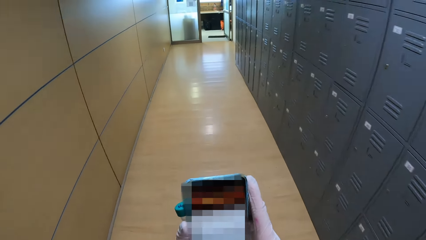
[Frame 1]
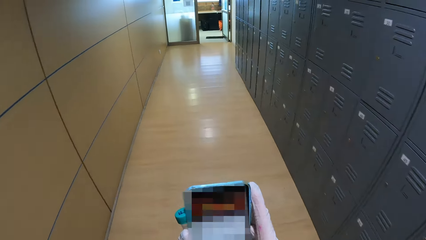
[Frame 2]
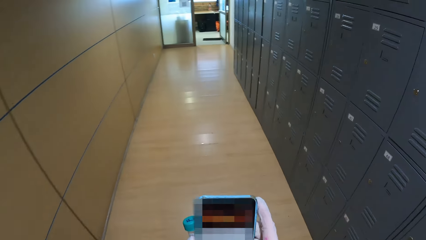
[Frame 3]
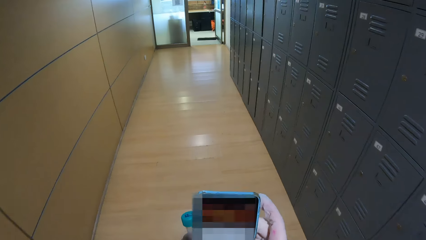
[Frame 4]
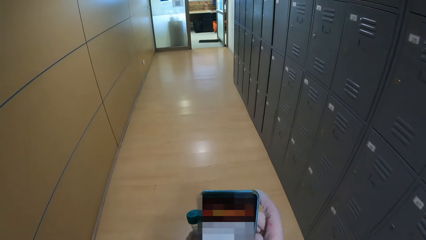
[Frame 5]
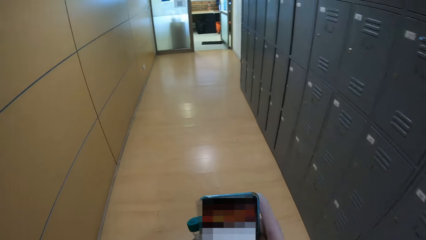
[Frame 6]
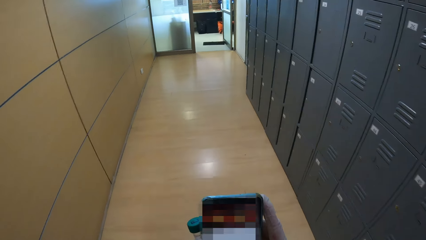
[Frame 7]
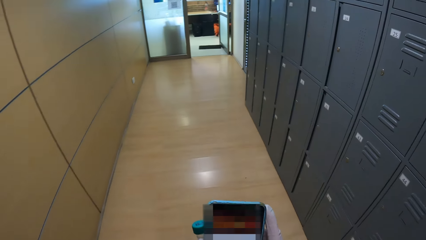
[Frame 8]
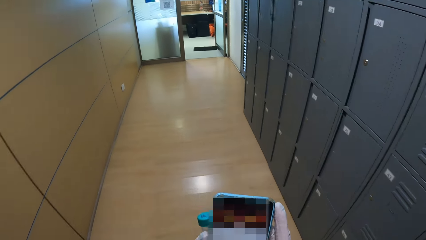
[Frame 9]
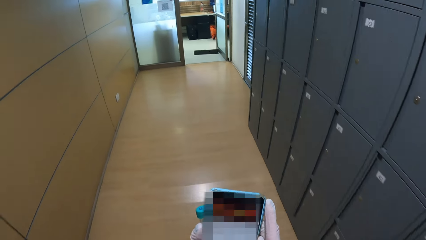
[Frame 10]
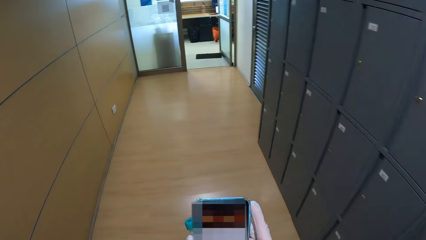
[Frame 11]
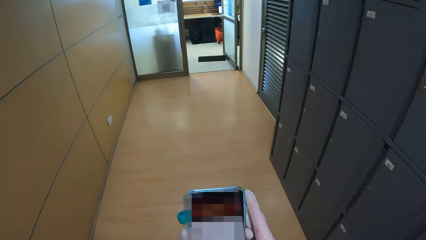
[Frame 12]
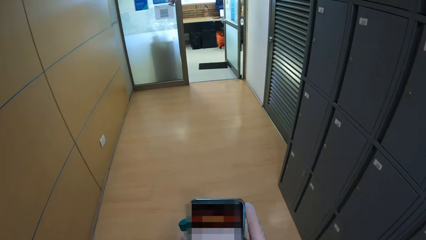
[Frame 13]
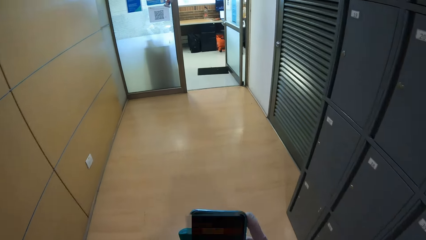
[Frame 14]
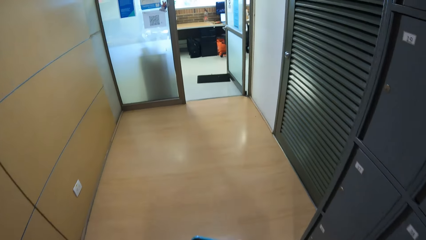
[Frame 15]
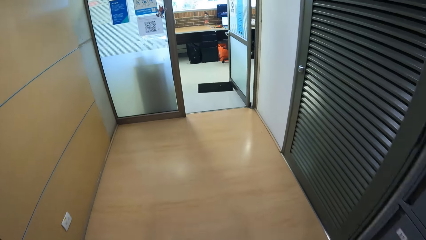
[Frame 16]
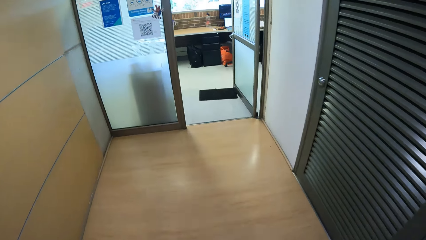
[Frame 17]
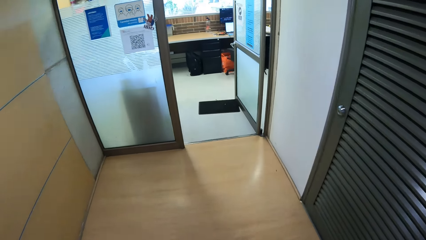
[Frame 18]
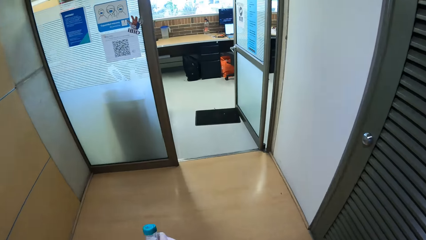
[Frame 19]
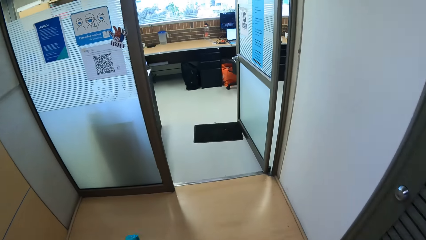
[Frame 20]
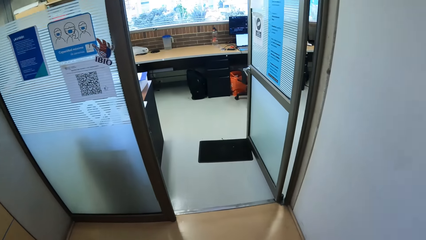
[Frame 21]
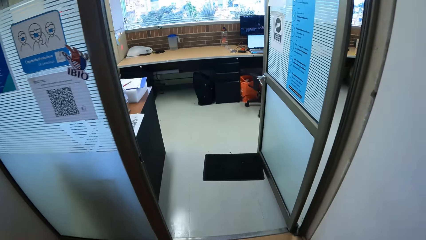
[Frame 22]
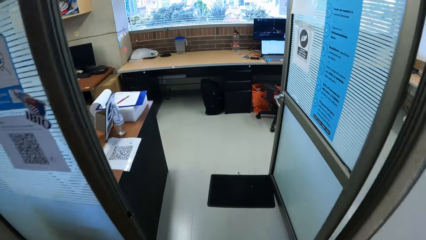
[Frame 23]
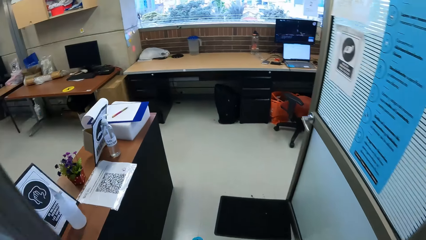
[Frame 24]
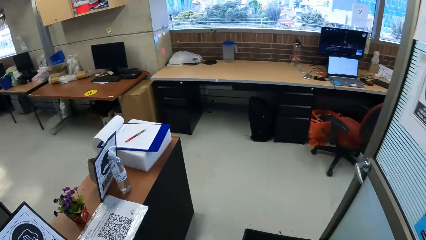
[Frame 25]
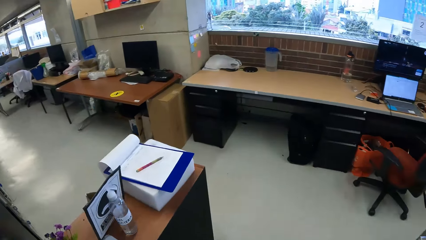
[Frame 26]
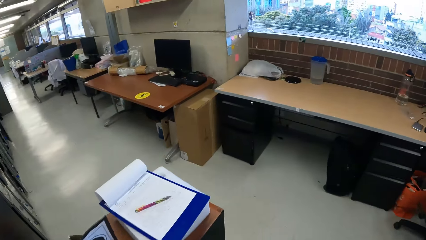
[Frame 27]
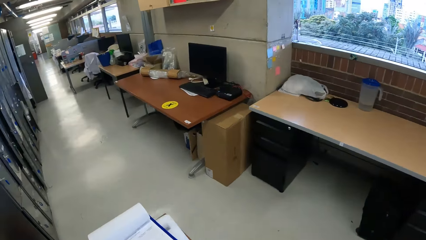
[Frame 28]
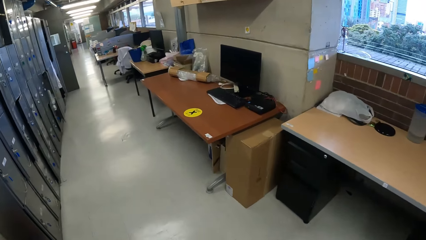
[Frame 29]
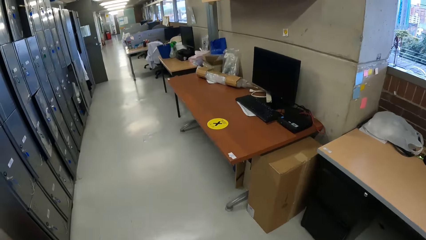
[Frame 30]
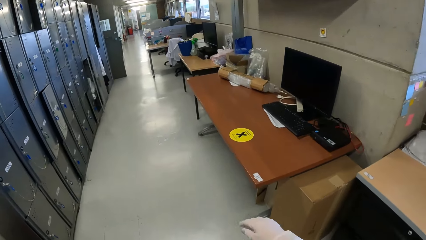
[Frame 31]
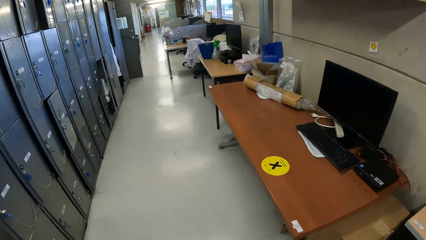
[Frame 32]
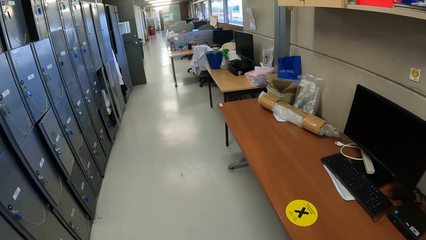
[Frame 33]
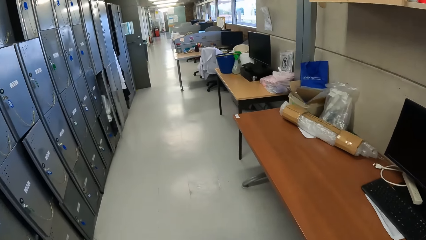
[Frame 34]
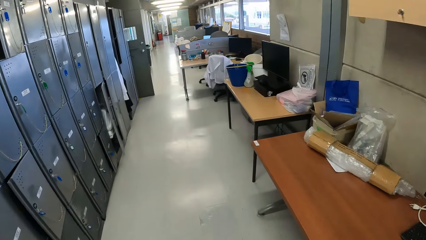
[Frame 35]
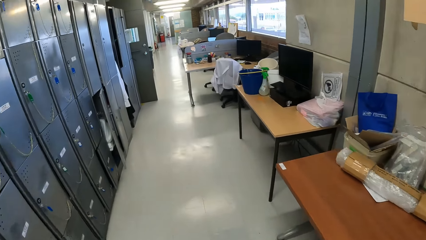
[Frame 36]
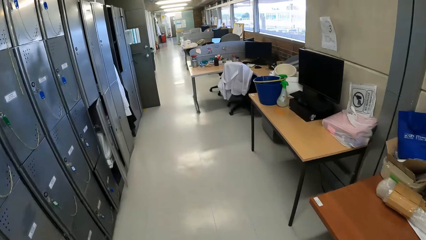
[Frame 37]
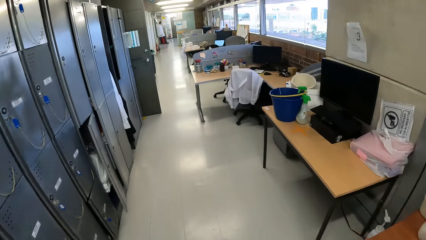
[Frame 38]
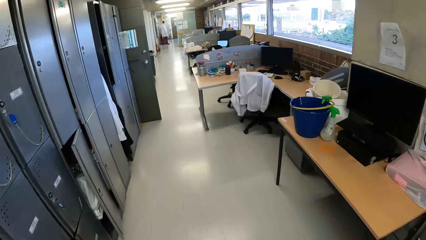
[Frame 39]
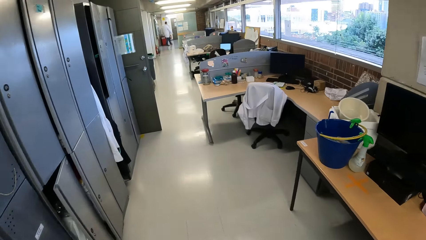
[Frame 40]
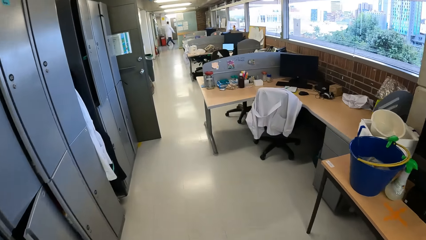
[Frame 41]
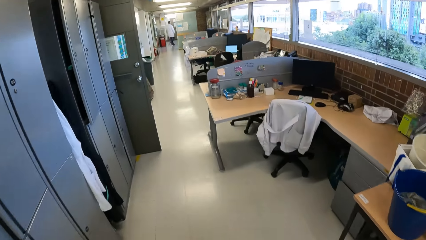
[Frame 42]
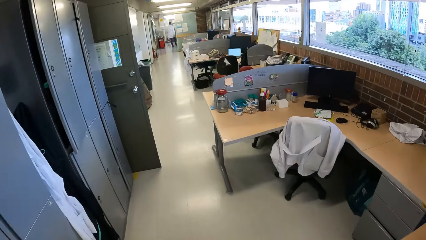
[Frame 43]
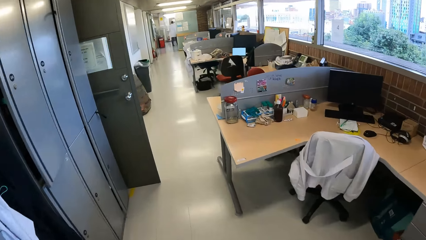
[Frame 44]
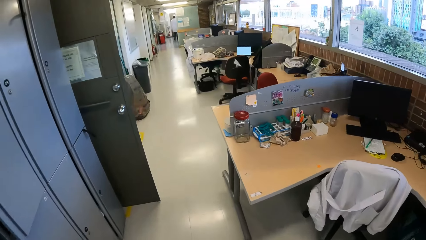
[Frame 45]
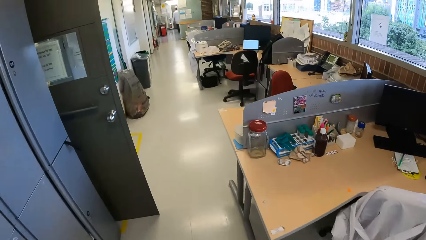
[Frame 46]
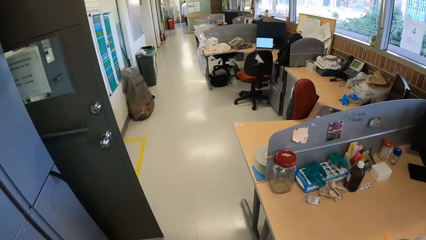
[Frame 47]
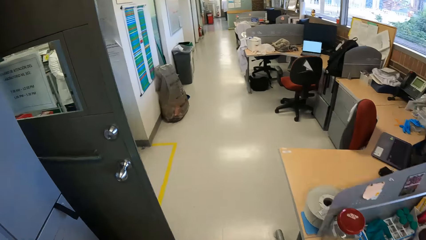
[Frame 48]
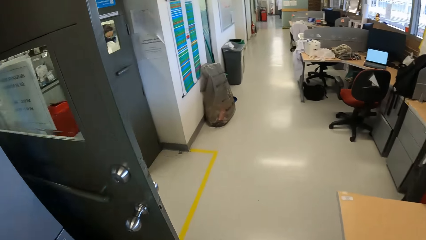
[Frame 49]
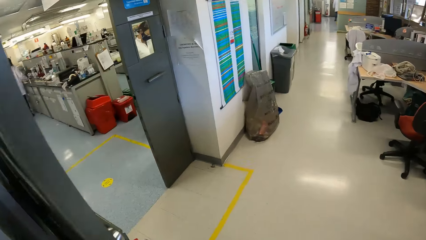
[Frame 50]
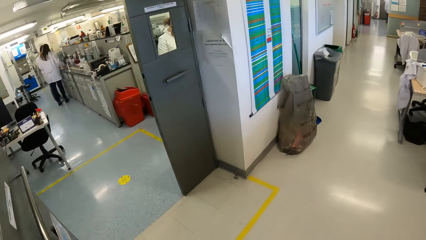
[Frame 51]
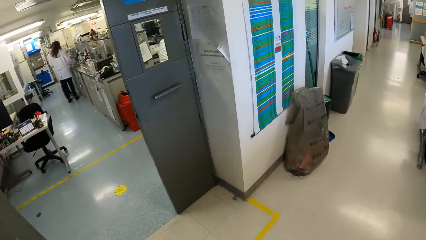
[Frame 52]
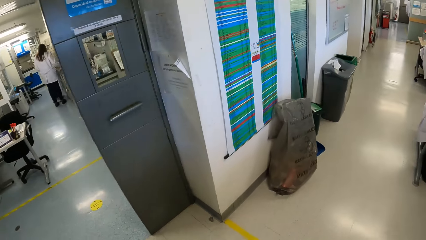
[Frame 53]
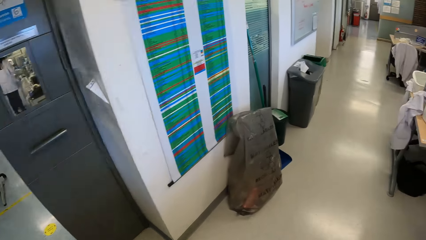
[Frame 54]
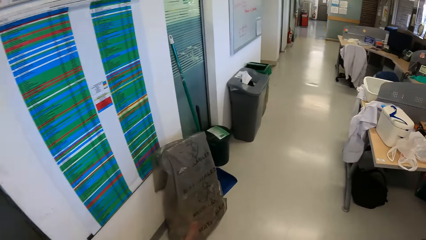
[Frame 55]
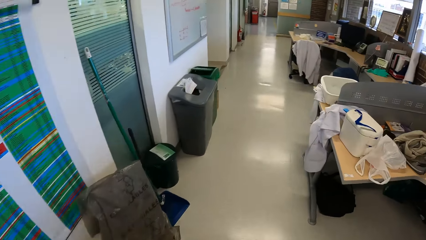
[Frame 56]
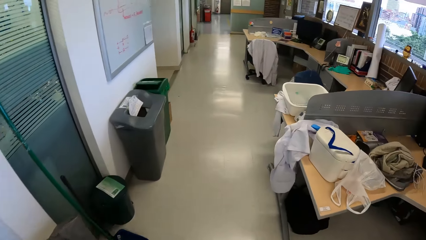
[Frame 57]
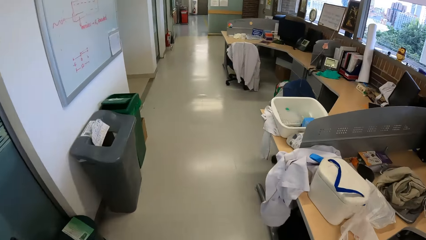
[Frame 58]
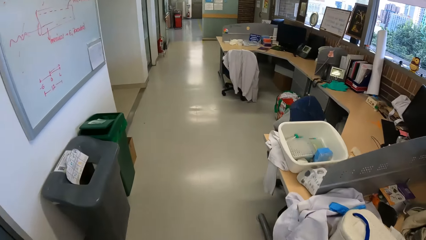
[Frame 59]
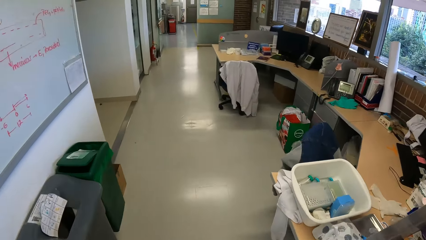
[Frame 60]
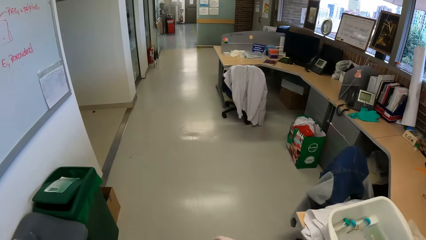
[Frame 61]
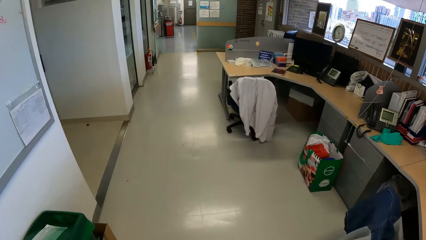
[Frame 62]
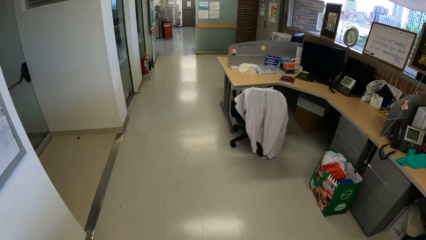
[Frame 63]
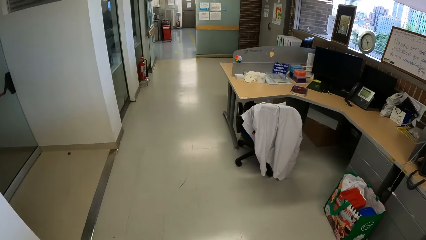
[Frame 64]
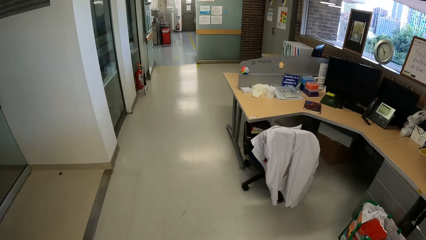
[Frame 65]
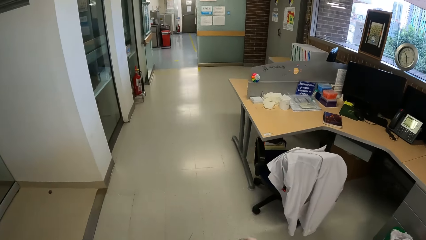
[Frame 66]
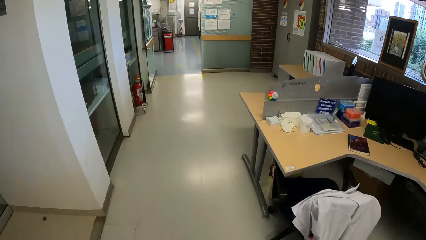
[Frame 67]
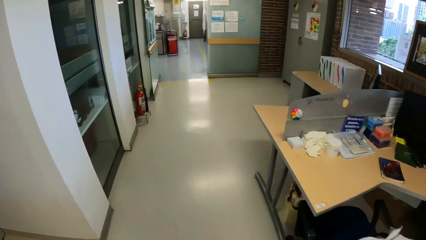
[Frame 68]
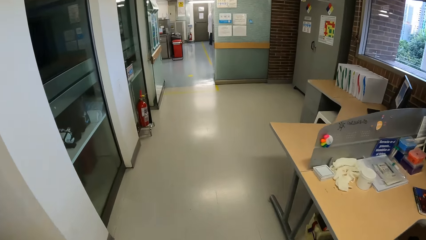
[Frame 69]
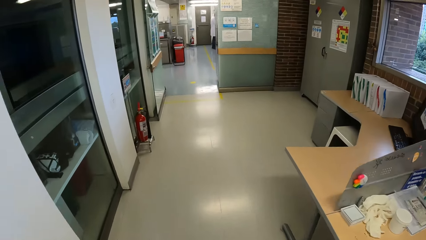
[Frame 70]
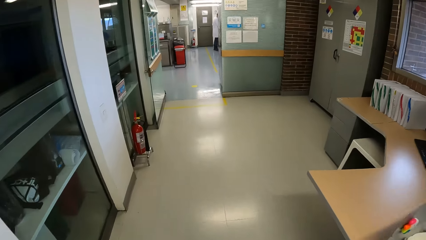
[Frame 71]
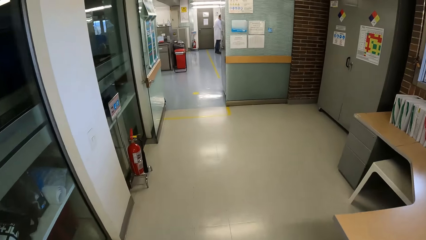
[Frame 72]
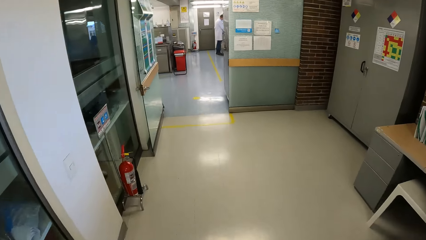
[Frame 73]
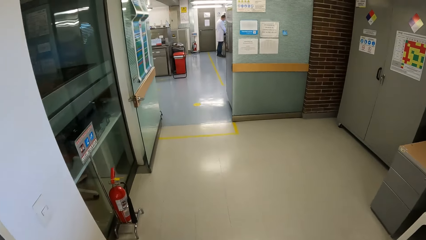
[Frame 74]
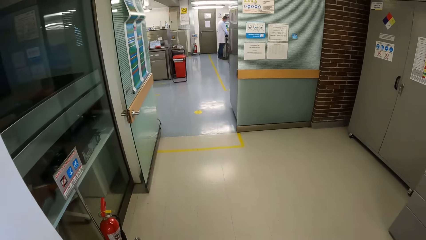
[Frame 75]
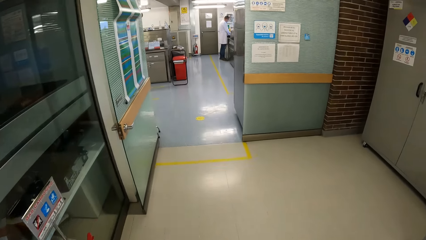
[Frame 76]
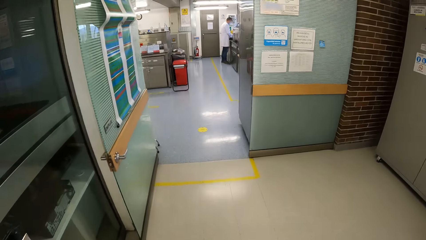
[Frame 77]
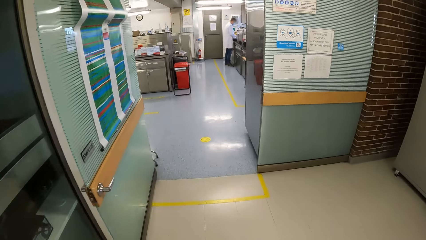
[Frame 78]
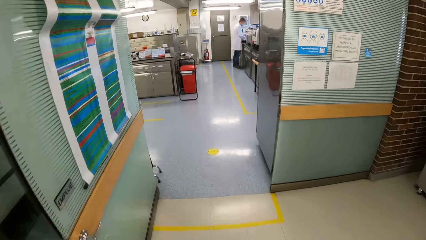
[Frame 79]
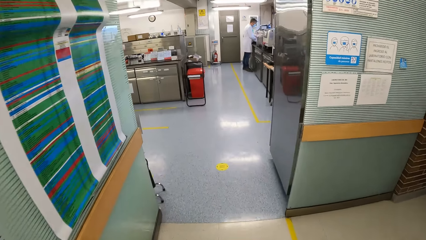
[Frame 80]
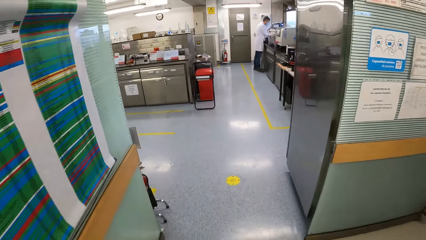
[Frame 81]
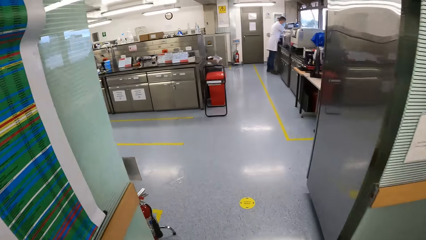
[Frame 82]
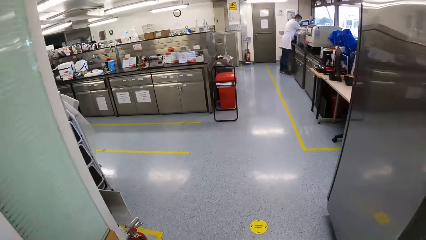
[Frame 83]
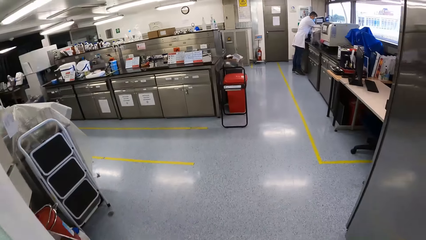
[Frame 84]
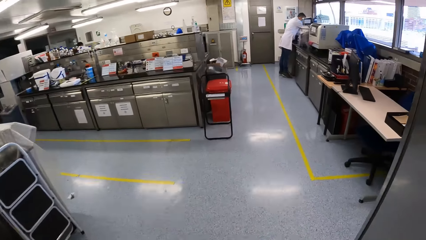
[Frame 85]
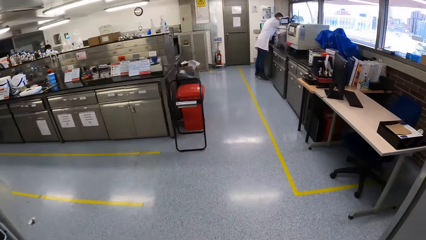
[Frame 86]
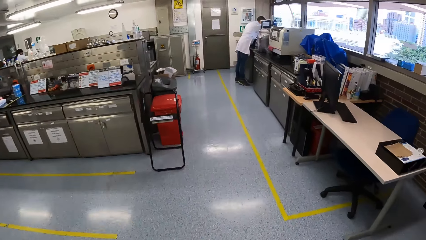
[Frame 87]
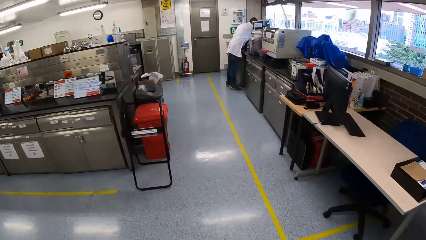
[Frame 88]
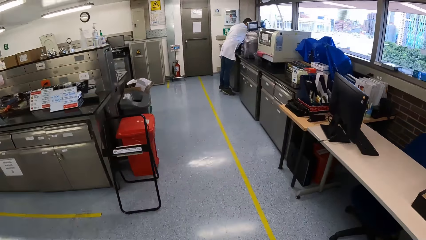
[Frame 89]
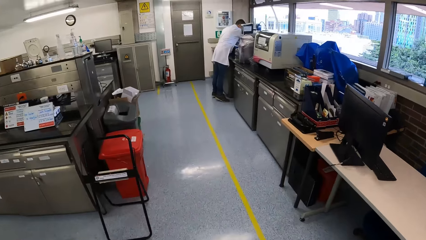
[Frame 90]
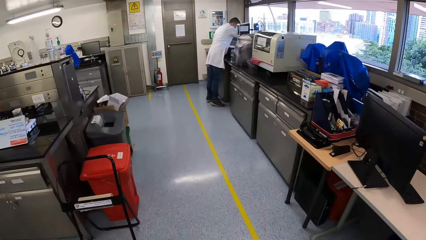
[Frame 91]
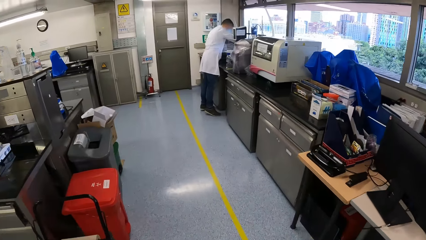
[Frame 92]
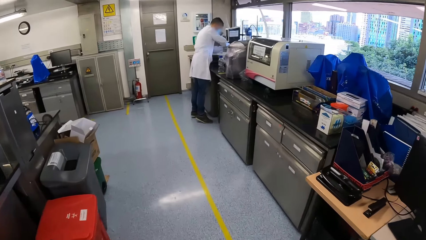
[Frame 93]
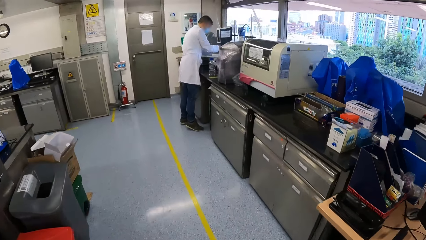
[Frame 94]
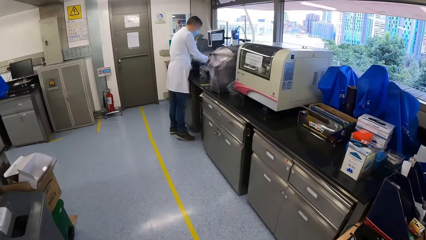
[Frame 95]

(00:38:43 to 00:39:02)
The camera wearer walks on the hallway. They walk into an office. They walk around the office. They look around the office. They walk around the office. They walk into a laboratory.
